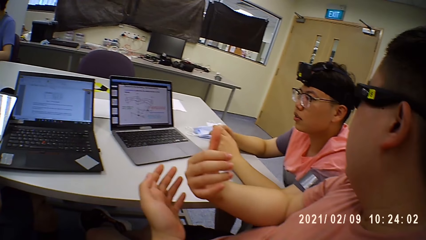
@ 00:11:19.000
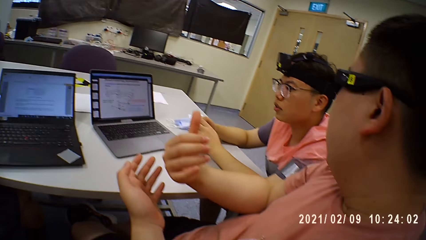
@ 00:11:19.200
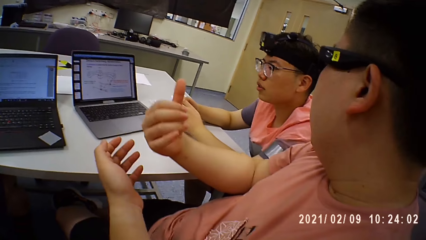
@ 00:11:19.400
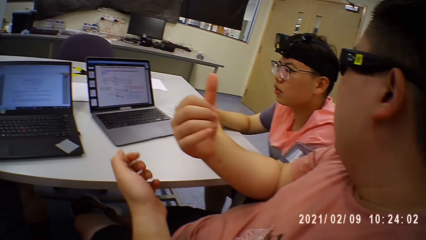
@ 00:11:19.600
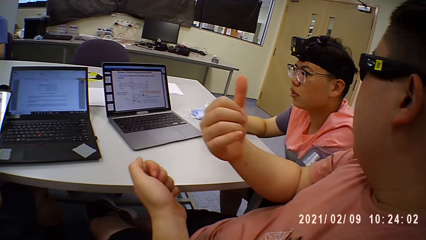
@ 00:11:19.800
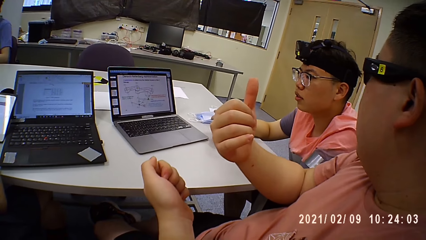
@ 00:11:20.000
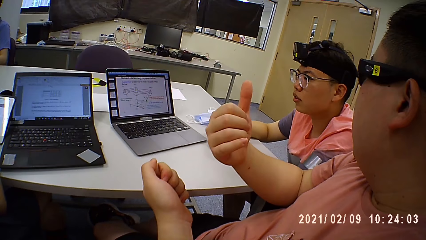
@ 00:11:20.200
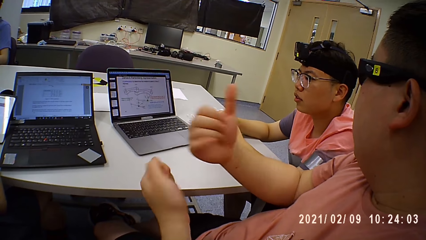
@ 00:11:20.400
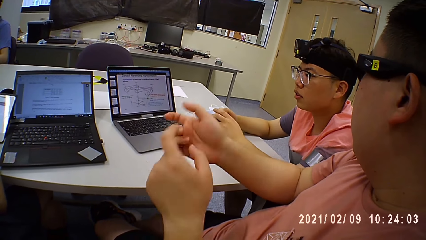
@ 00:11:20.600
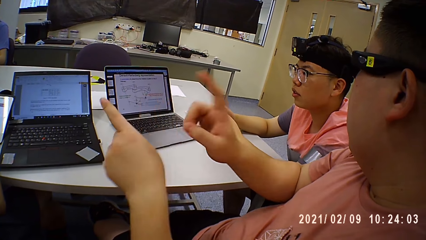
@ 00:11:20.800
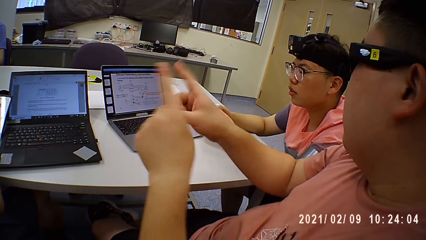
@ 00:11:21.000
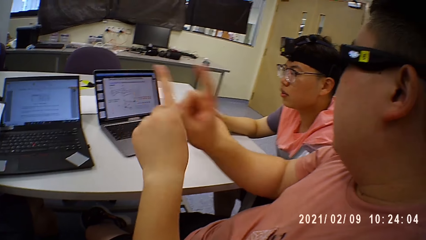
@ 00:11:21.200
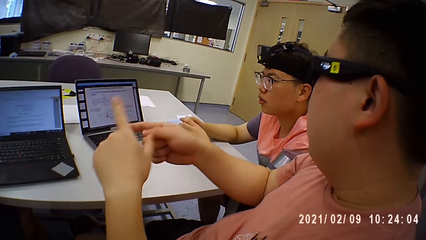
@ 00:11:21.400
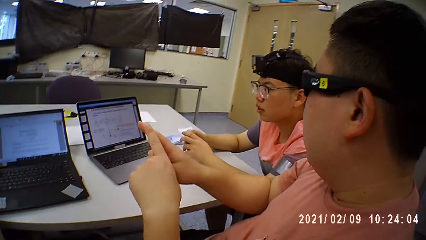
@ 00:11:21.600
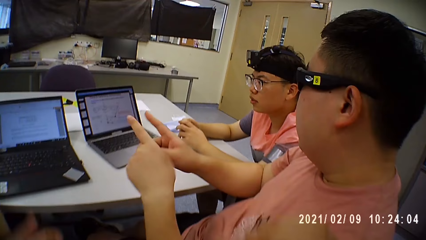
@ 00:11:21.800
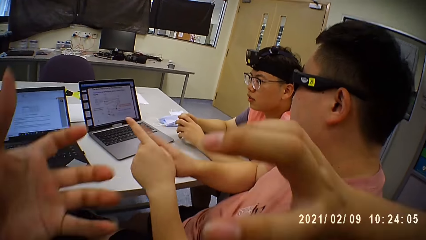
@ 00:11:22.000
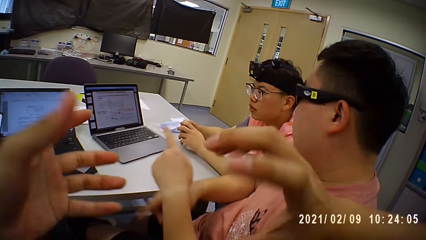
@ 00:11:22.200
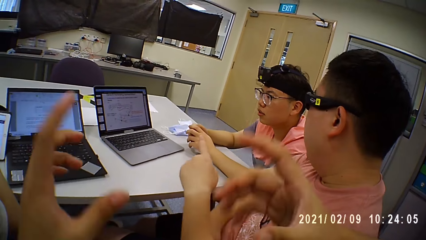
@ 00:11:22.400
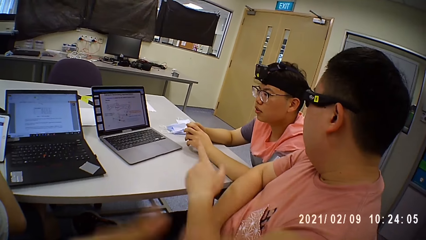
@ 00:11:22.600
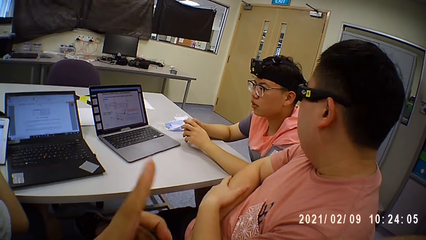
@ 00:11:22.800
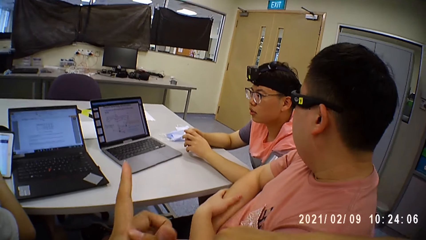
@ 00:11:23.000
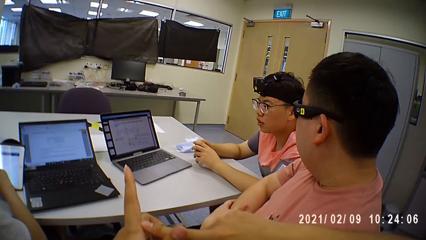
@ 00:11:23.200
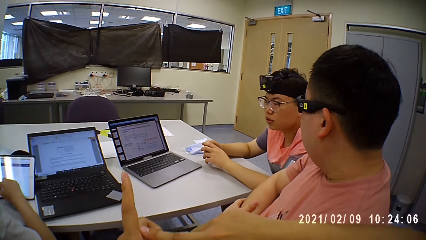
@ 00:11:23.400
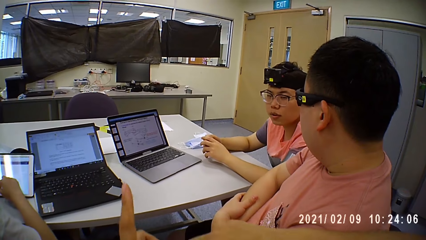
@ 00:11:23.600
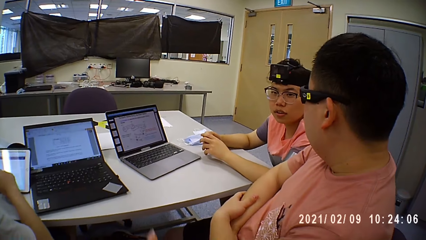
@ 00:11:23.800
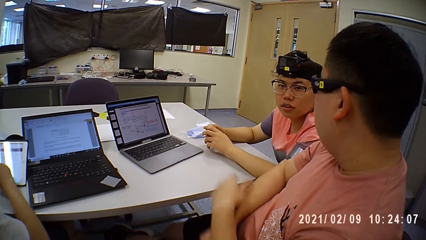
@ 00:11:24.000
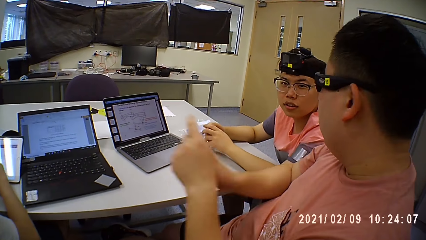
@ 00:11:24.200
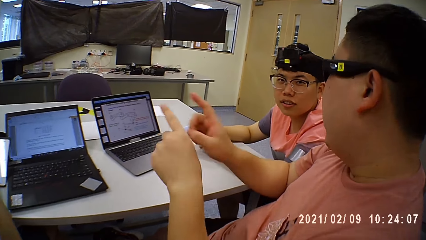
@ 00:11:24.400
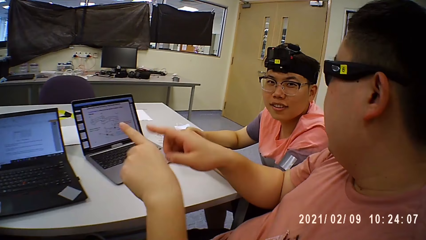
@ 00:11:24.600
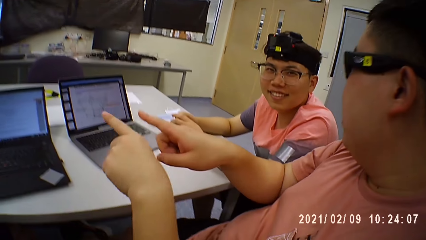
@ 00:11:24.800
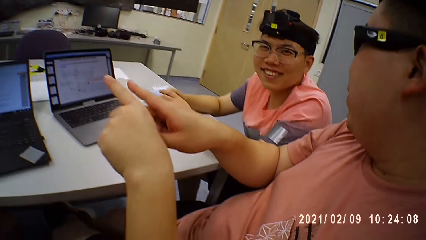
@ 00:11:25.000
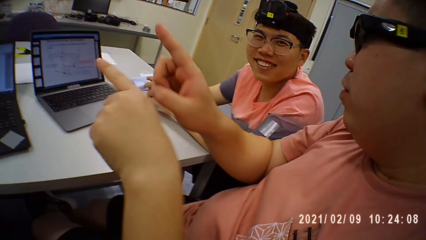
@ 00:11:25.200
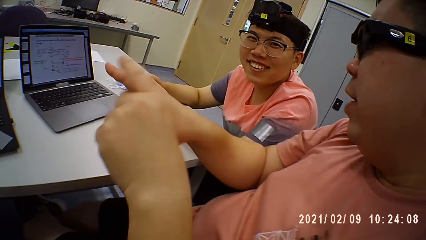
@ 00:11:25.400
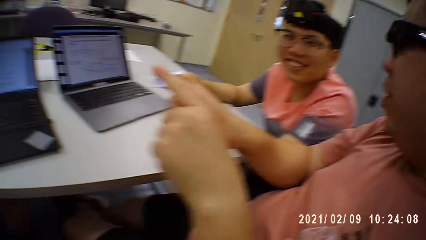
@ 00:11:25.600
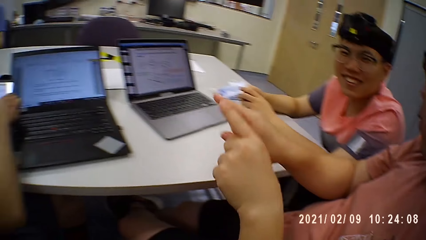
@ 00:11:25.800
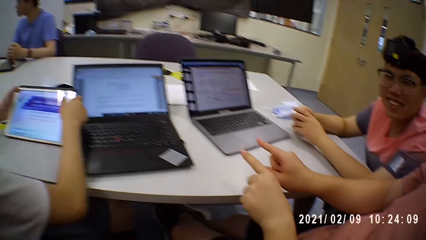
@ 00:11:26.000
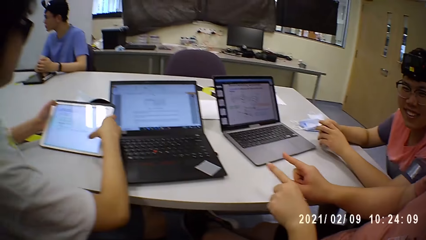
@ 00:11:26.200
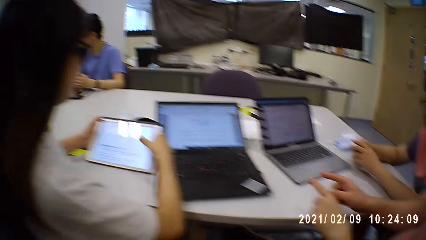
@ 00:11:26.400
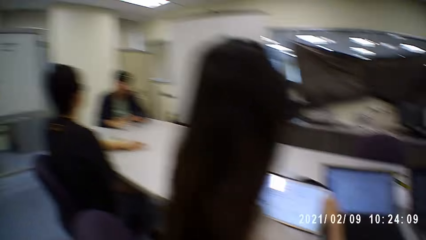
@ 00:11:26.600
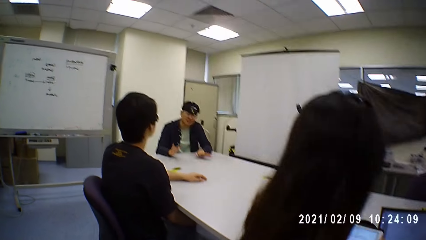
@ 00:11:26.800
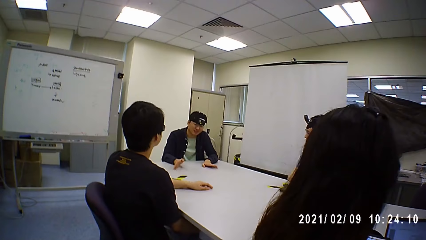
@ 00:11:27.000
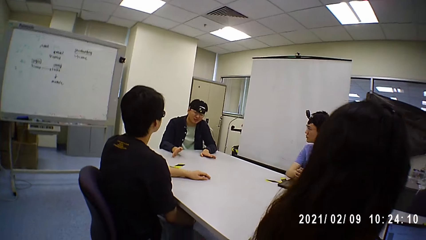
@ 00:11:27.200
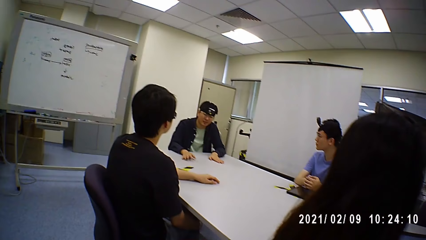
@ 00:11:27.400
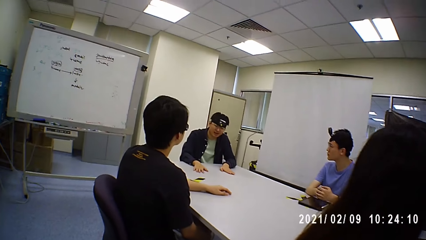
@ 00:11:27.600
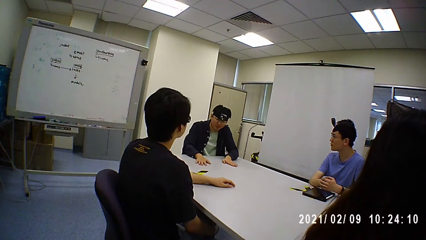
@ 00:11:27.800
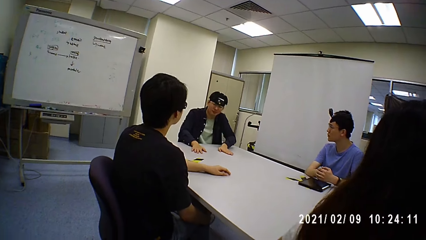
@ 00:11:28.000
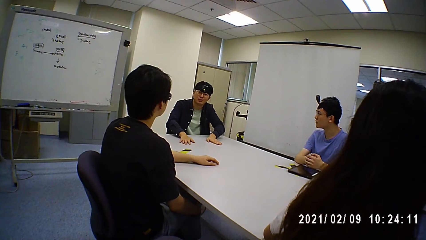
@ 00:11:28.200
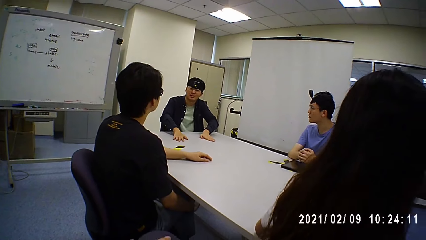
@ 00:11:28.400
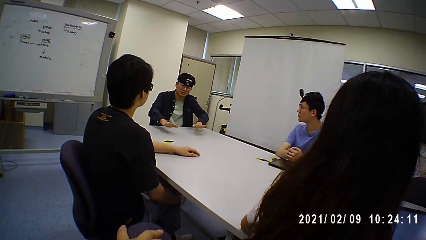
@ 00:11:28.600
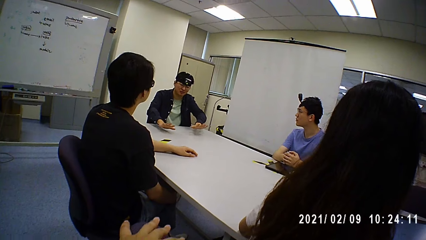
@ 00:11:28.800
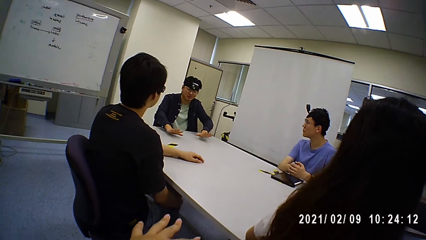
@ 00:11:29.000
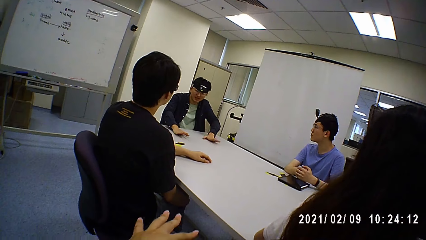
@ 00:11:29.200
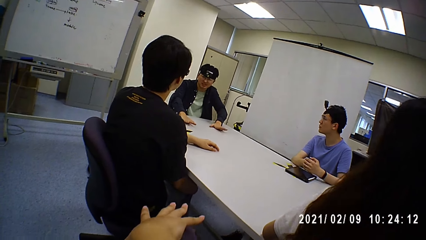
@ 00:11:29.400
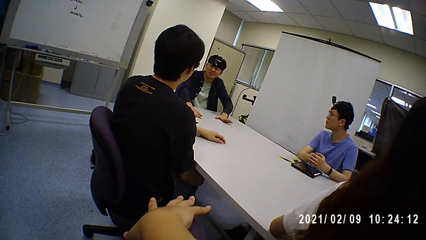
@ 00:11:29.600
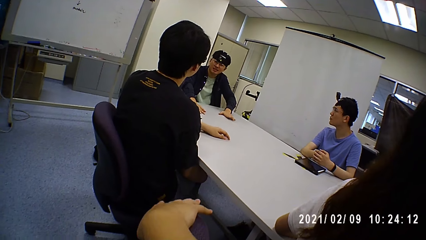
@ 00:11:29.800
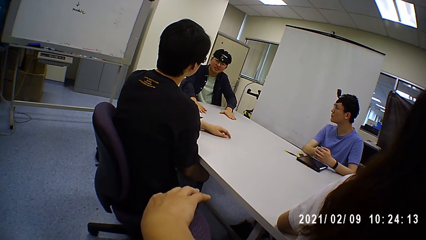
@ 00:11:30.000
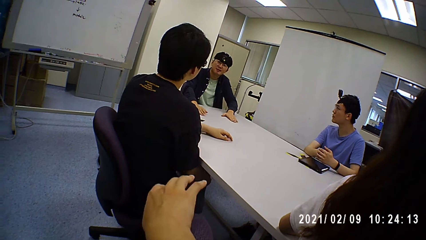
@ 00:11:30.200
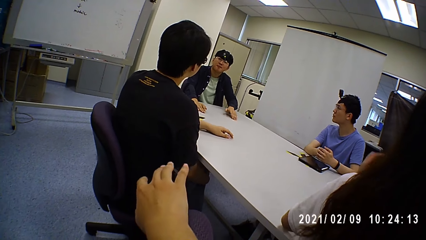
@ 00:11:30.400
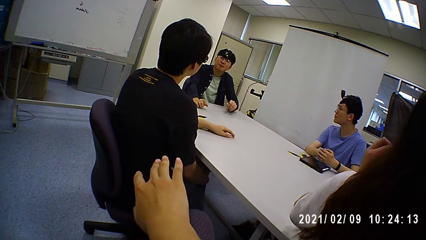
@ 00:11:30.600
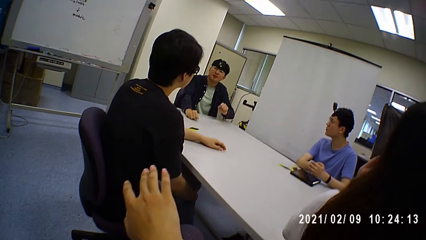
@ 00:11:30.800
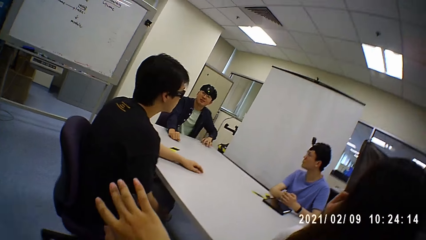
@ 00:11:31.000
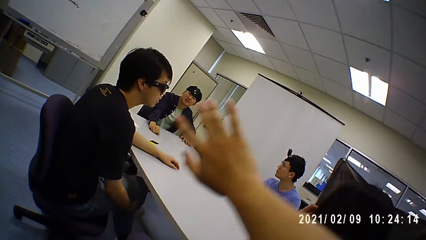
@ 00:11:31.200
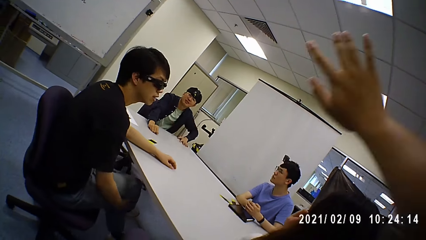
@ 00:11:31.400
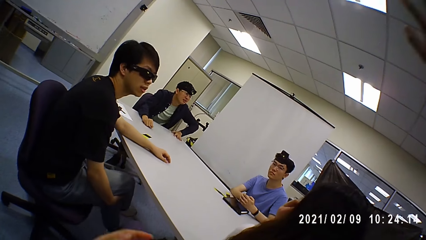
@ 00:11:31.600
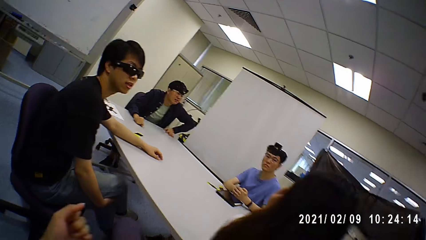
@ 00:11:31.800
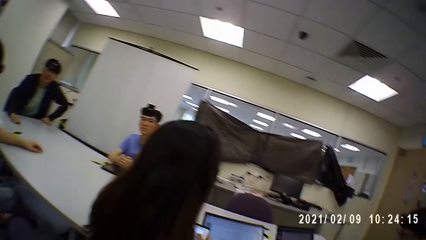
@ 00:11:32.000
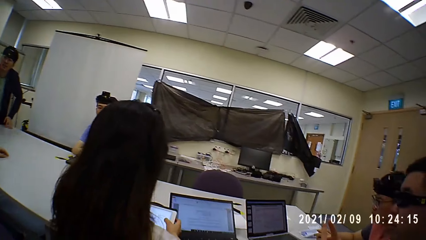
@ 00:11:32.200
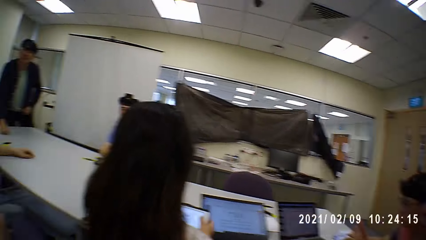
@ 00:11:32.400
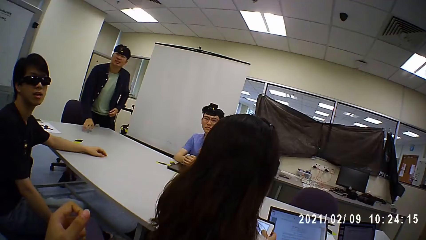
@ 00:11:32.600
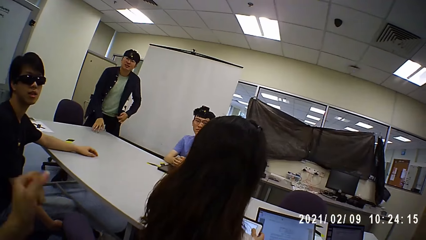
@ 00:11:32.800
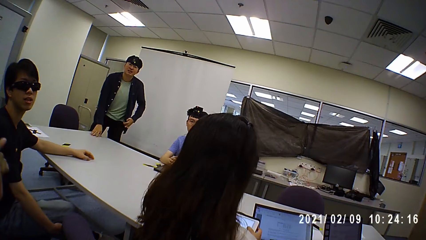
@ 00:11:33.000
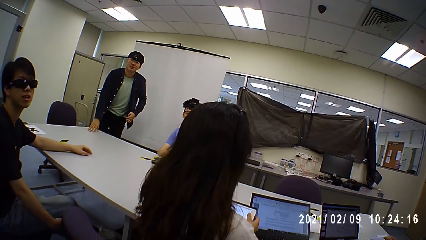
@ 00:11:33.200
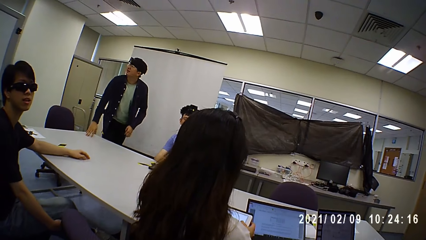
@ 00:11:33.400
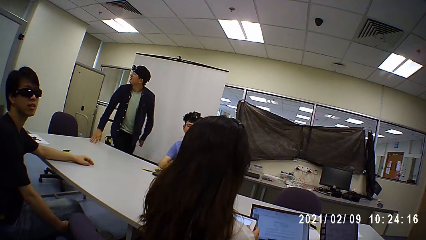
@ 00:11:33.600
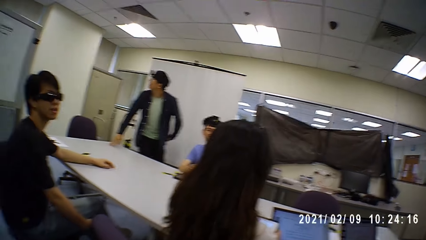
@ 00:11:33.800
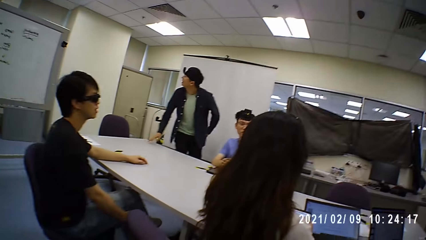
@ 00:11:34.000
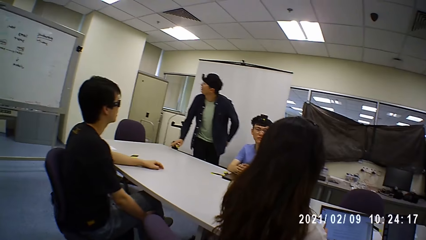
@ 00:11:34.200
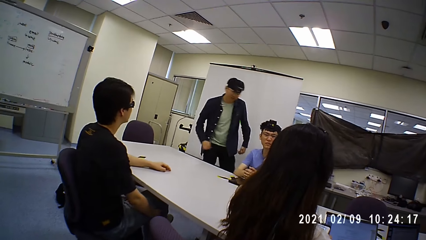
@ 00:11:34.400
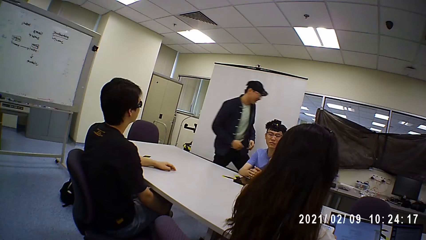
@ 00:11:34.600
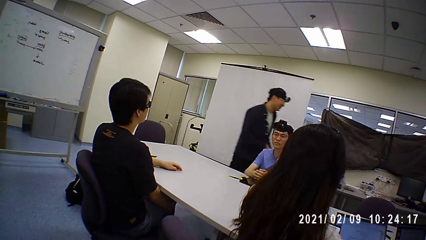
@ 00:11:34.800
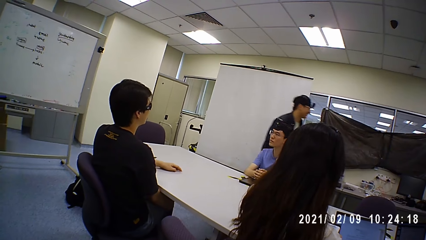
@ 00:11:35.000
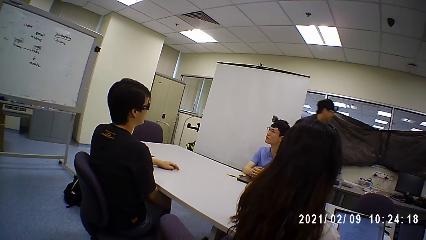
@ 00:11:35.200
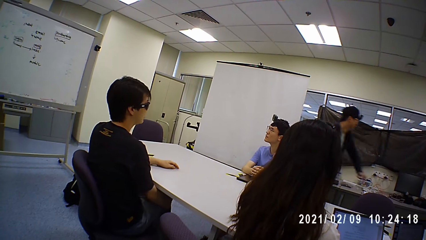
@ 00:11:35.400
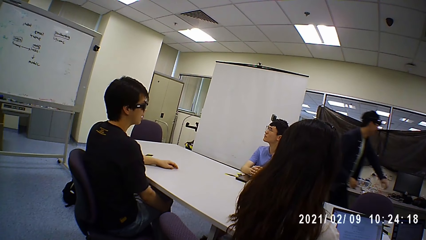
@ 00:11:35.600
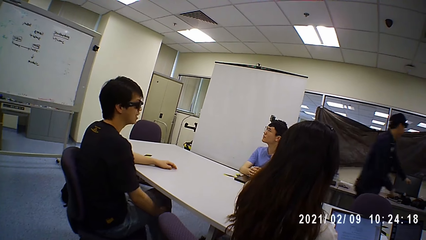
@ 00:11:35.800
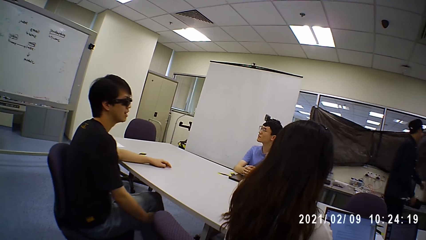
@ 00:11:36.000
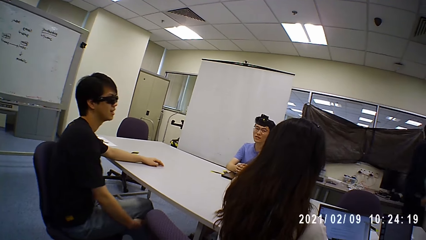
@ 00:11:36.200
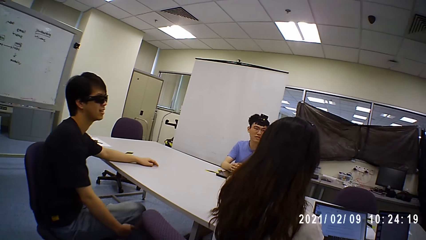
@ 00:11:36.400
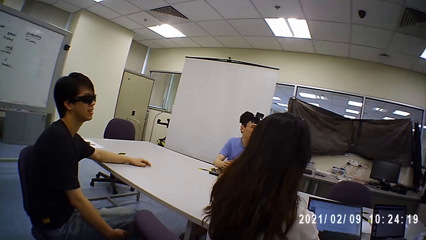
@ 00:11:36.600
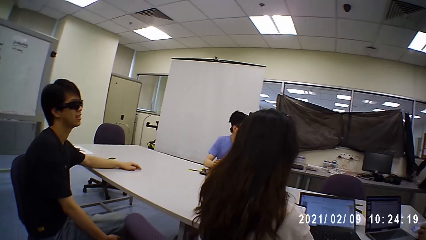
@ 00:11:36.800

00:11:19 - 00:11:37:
The camera wearer looks around a room. They interact with a man. The man interacts with another man. The camera wearer looks around the room. They interact with a third man. The third man walks around the room.
